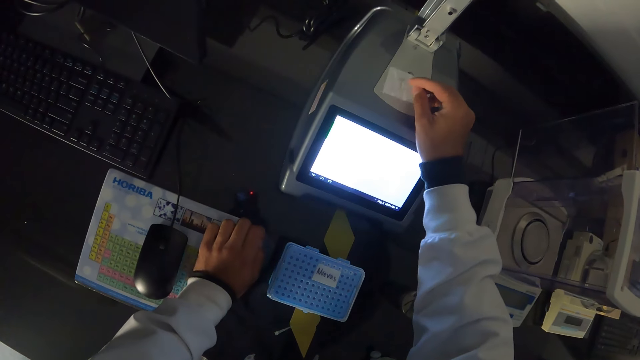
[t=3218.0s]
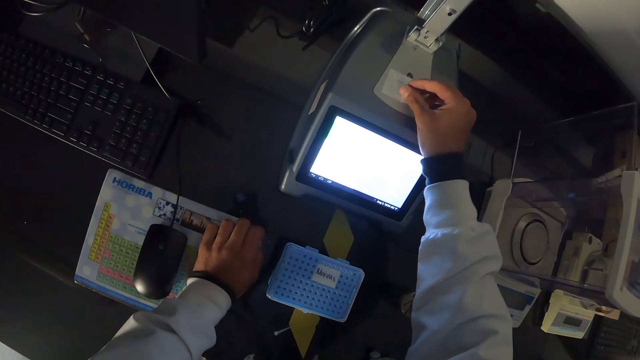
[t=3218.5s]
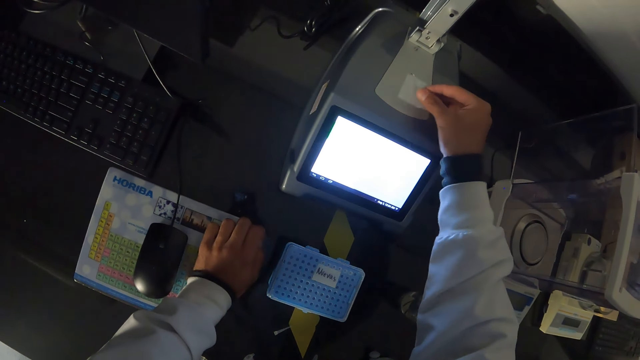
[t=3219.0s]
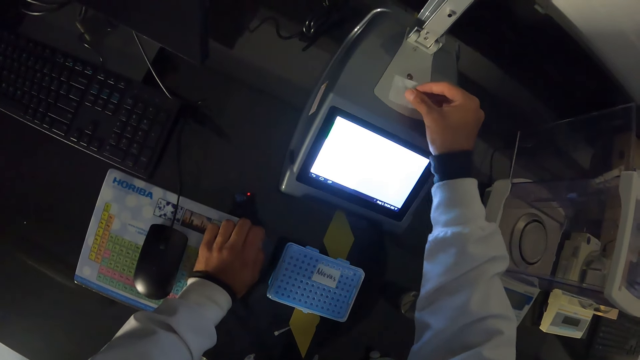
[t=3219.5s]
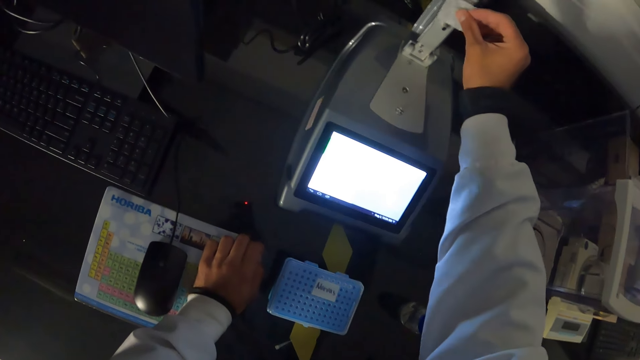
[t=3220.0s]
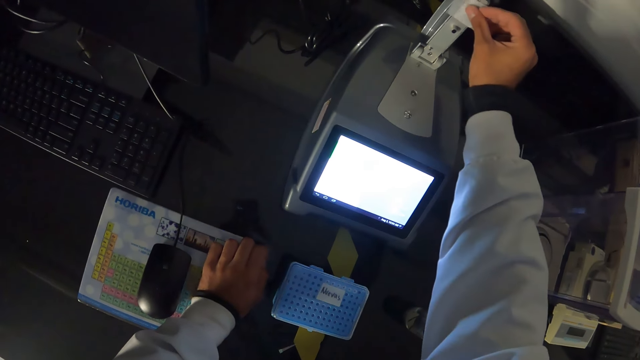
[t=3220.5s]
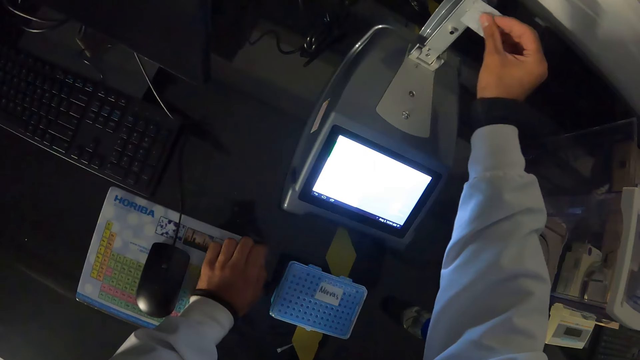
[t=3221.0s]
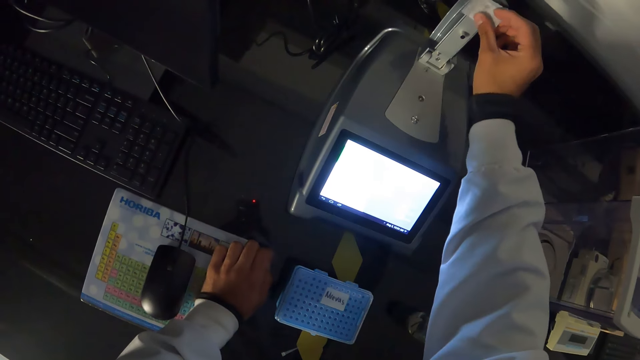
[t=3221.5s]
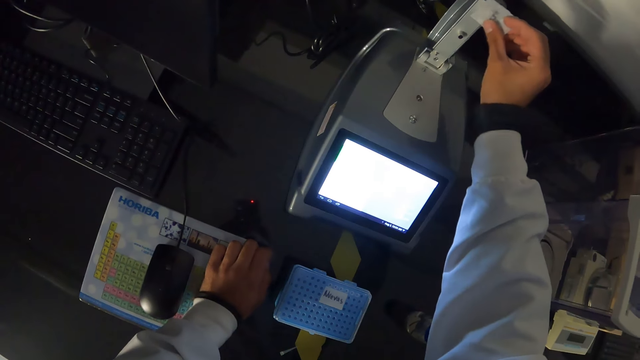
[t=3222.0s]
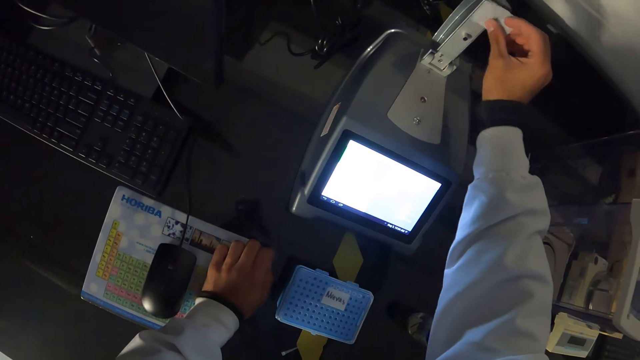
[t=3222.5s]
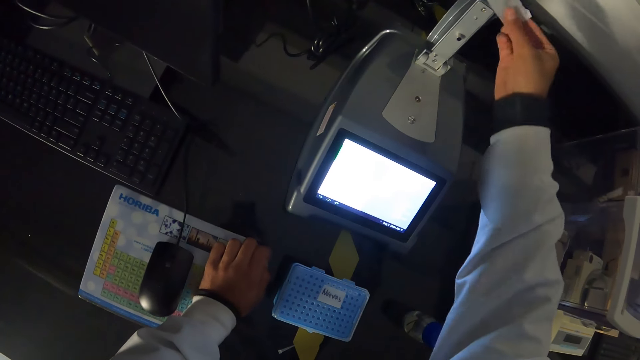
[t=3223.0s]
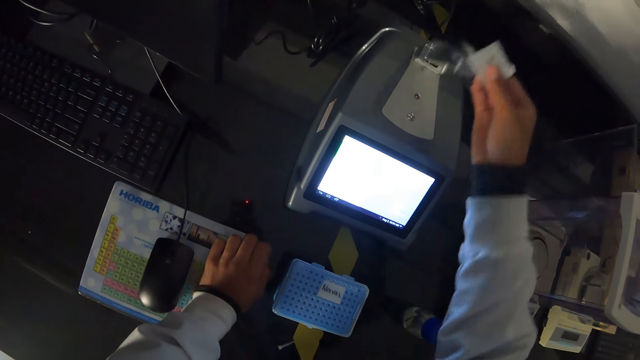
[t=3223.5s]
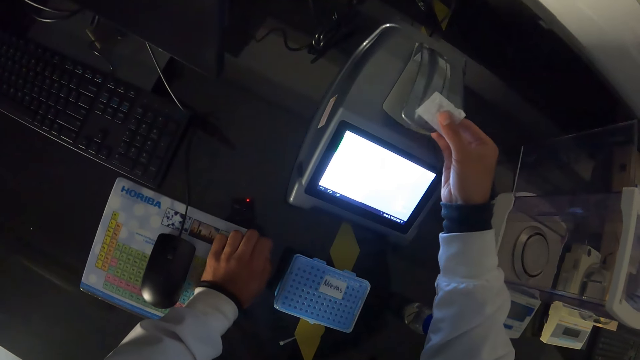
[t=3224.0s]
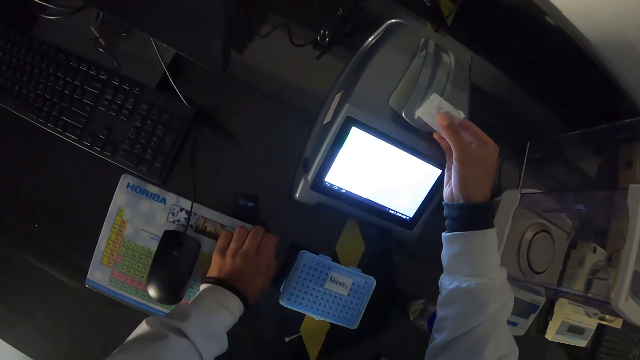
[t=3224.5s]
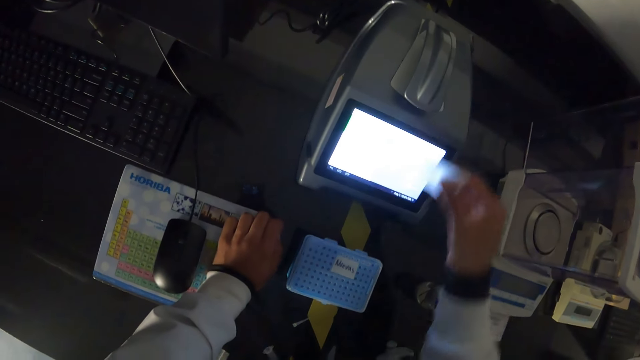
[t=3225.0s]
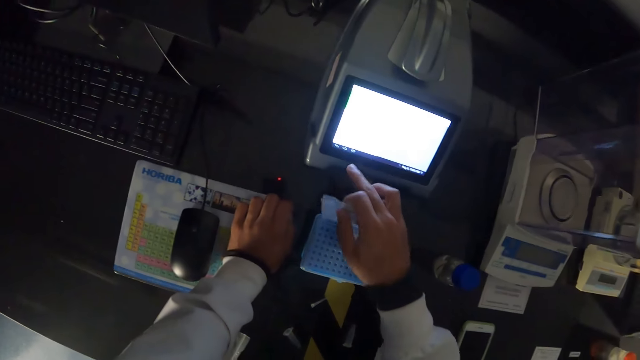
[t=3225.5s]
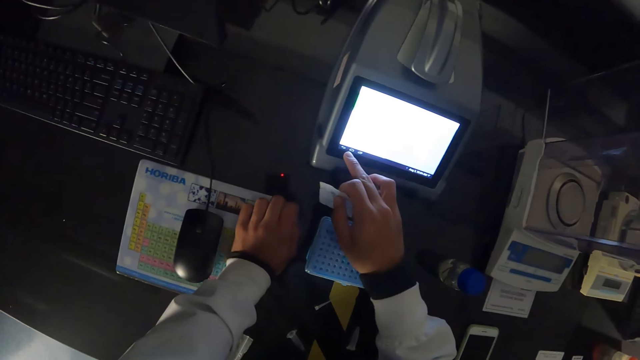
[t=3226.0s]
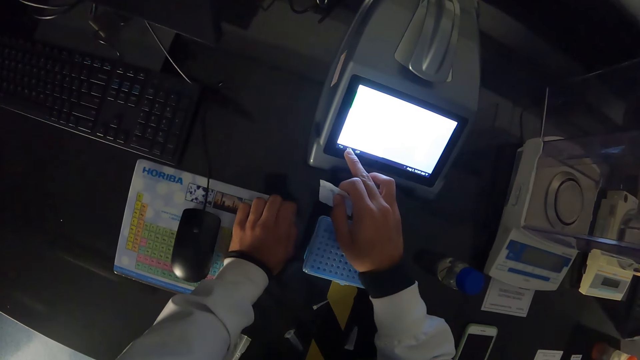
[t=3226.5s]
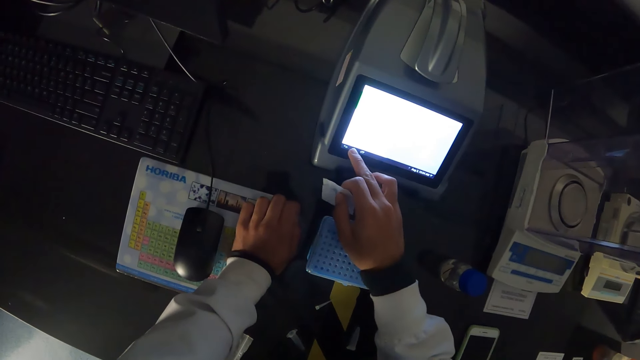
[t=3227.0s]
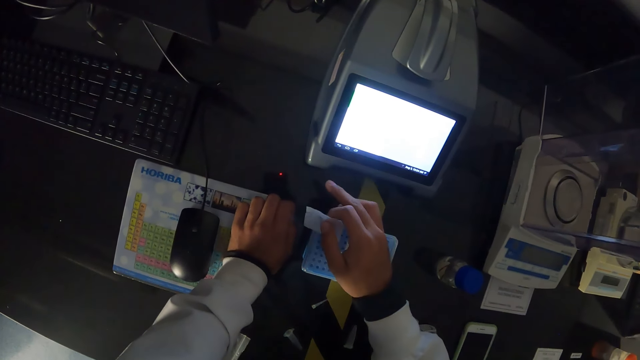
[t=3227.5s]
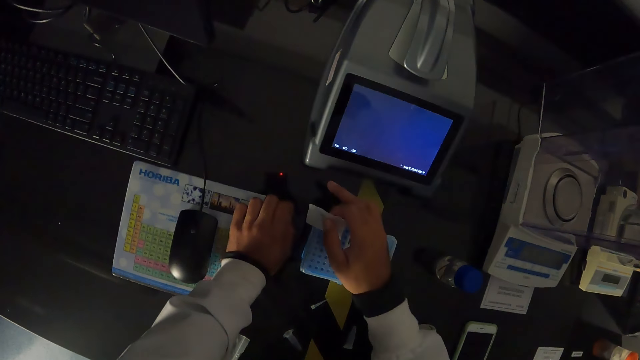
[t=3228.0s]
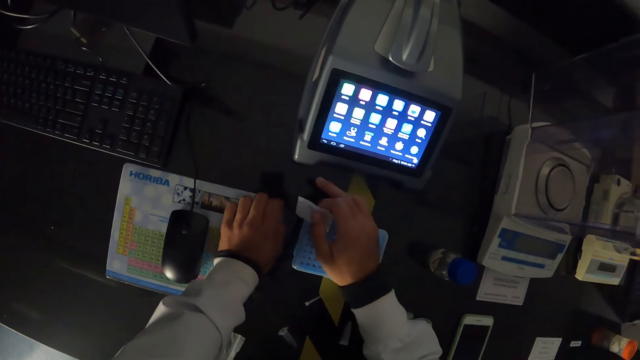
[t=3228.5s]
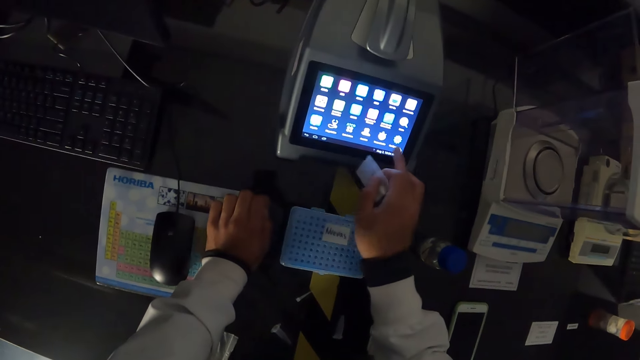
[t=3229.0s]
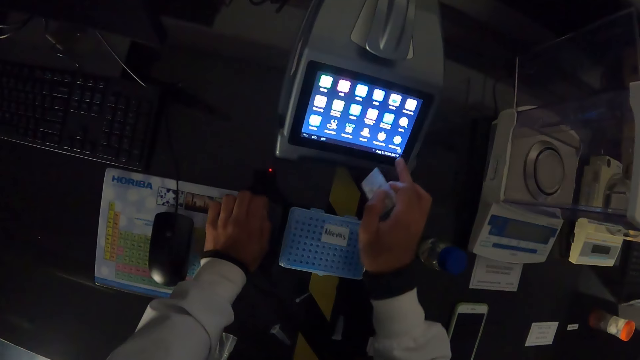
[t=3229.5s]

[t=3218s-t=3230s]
The camera wearer closes the pipette calibrating system or analytical balance with his right hand. He presses the pipette calibrating system with his right hand. He records on the analytical balance.

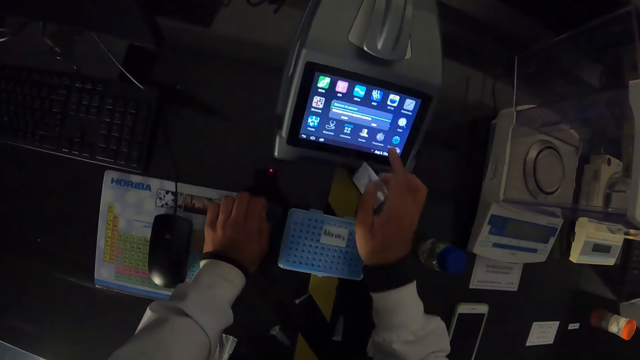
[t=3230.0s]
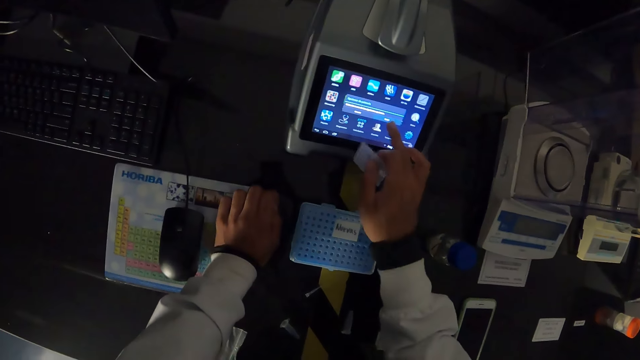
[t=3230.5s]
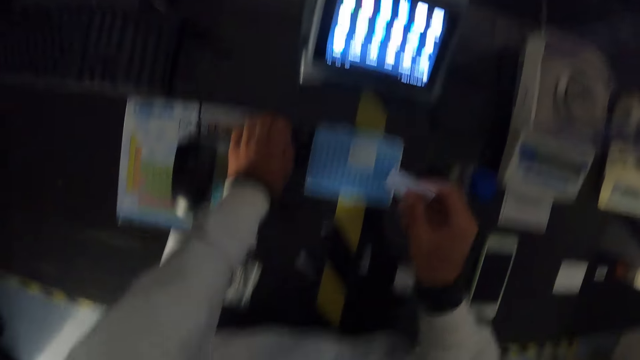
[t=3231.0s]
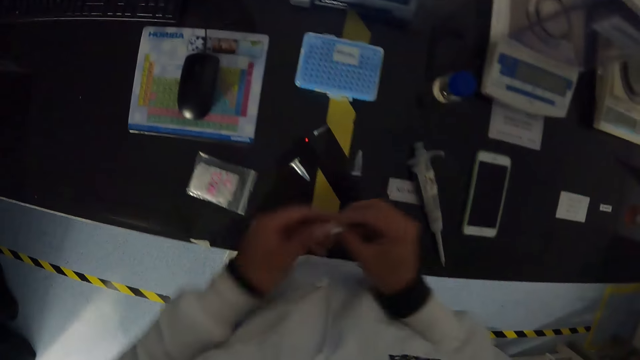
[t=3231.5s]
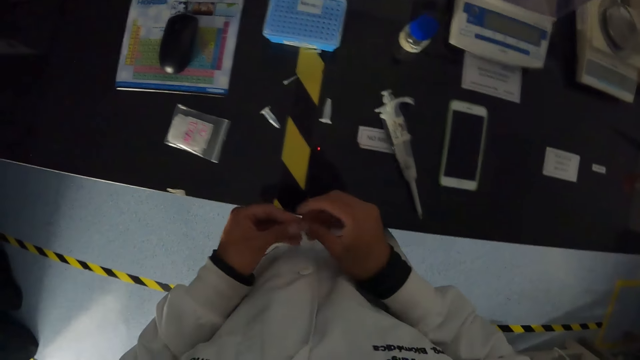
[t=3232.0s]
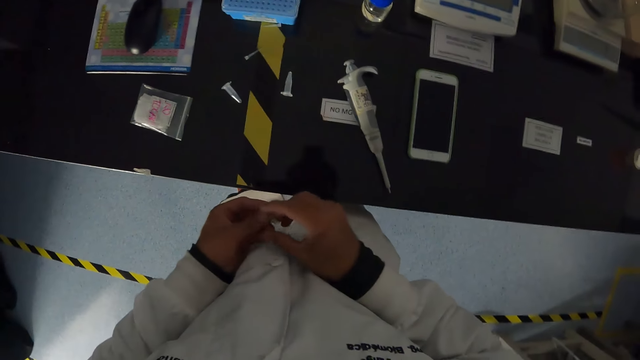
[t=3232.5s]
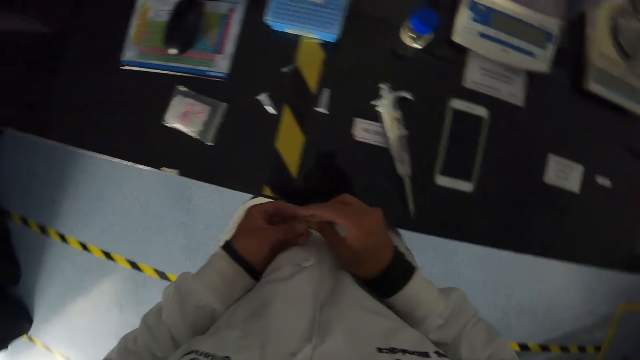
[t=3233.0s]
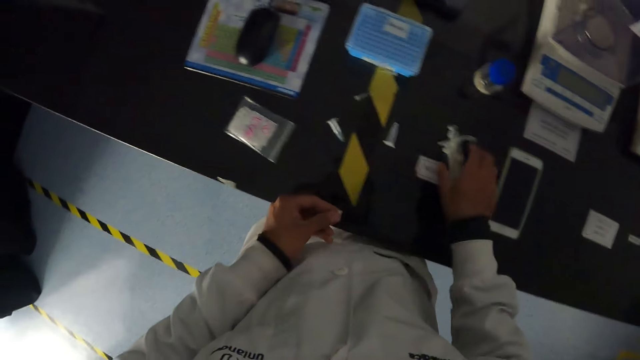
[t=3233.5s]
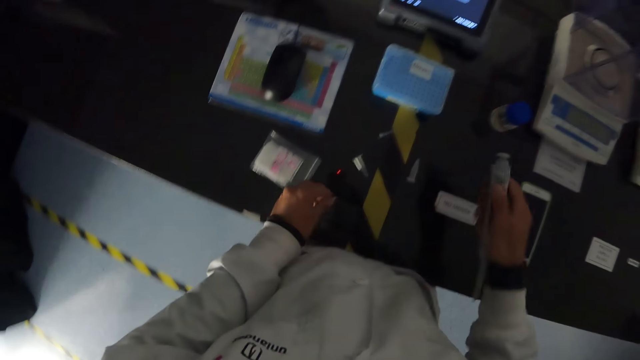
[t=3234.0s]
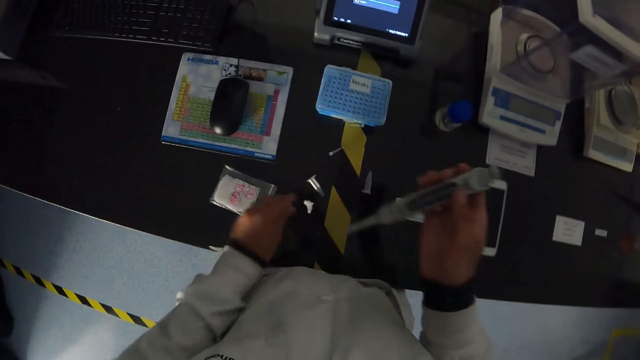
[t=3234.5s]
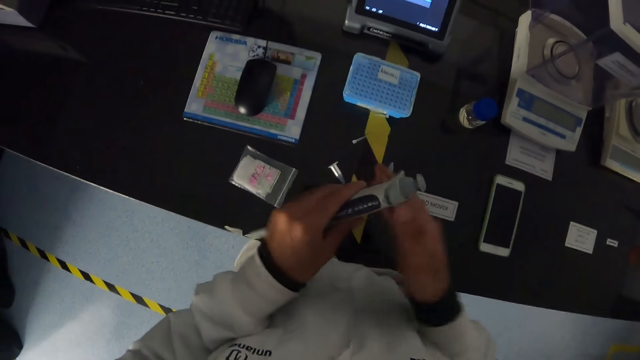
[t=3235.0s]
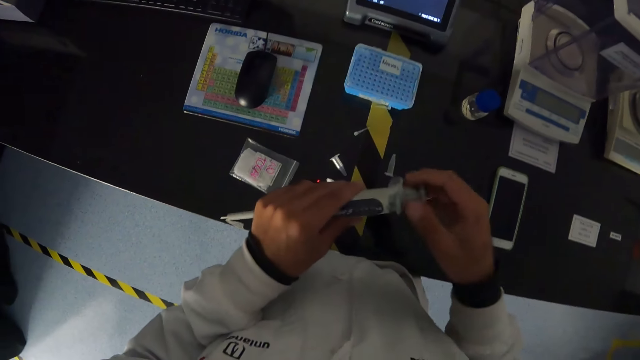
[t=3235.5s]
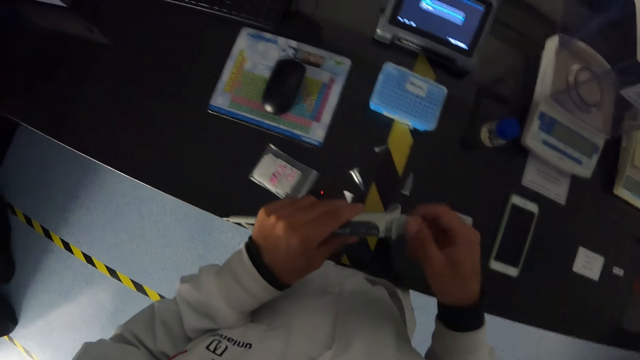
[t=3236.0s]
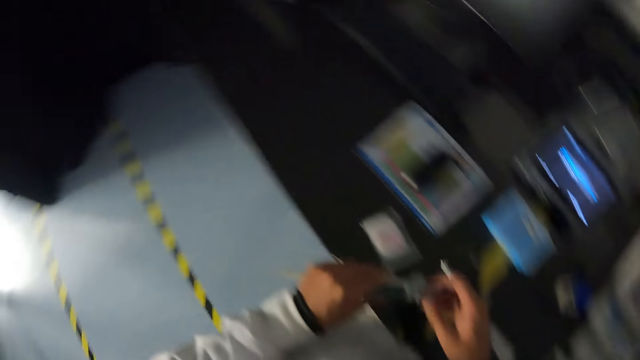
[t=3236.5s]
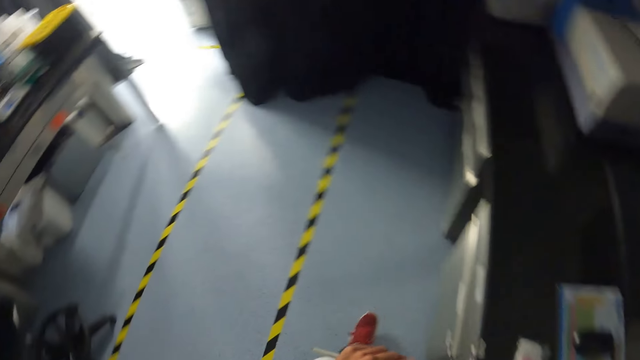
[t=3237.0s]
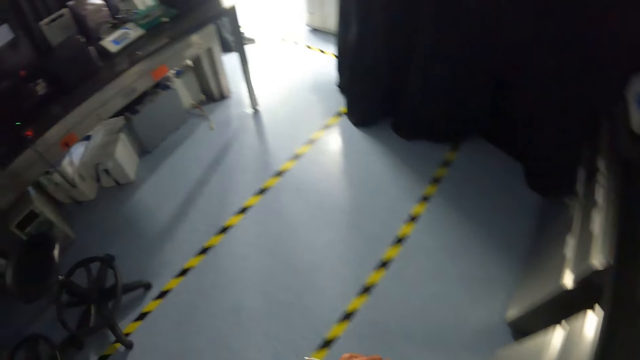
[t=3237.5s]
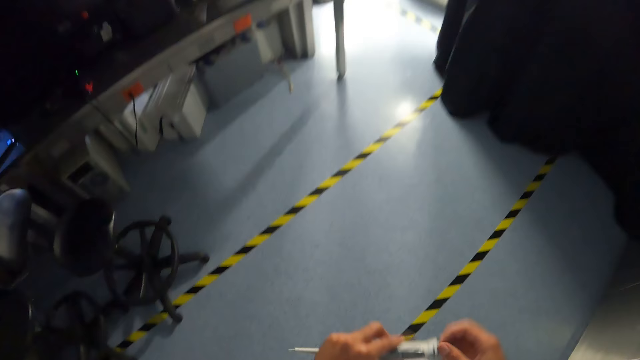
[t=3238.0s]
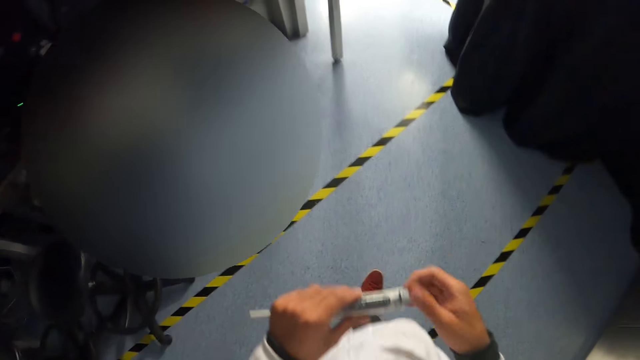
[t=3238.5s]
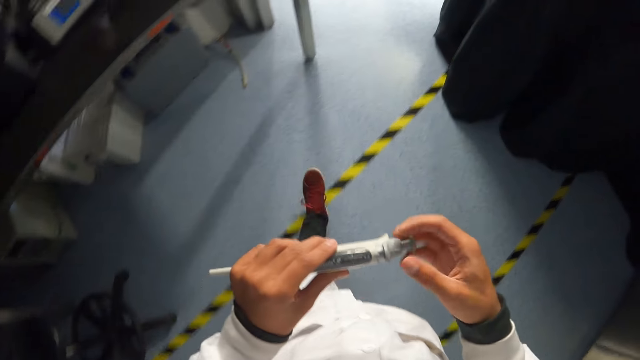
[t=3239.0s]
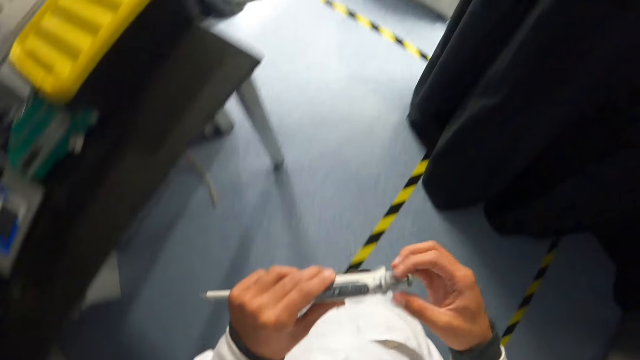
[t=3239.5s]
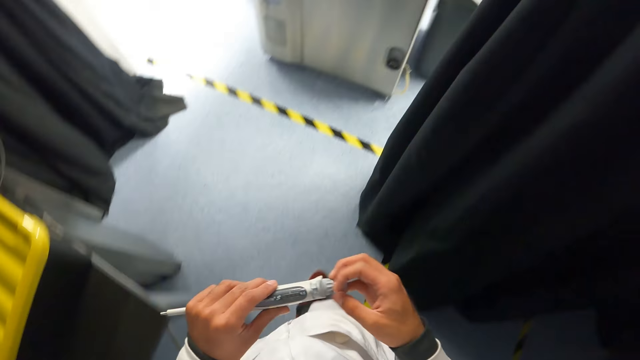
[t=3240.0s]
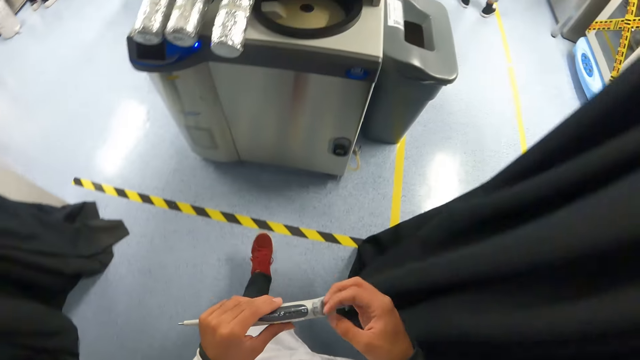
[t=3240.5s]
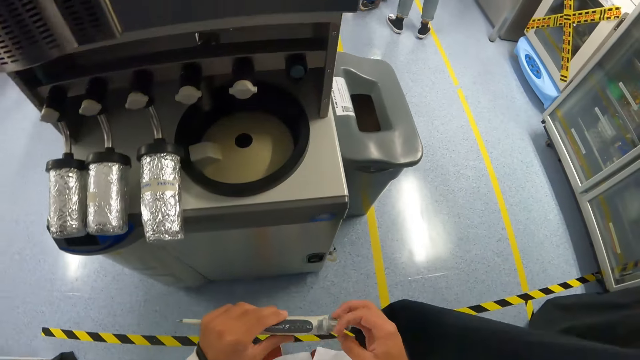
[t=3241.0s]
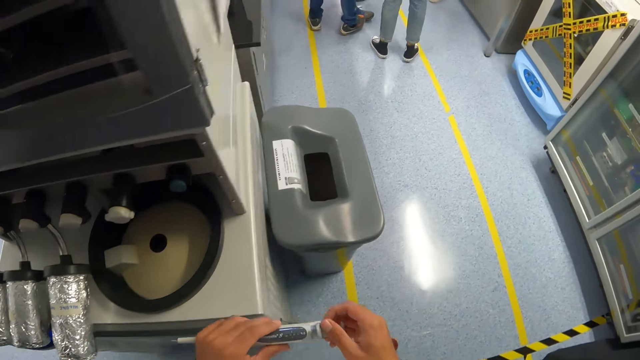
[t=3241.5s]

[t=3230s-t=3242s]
The camera wearer squeezes the wipe with his hands. He touches the paper. He picks the pipette from the table with his right hand. He drops the wipe on the table with his left hand. He holds the pipette with his hands, opens the top of the pipette with his right hand, and touches the pipette. He walks towards a side of the laboratory with the pipette in his hands.
